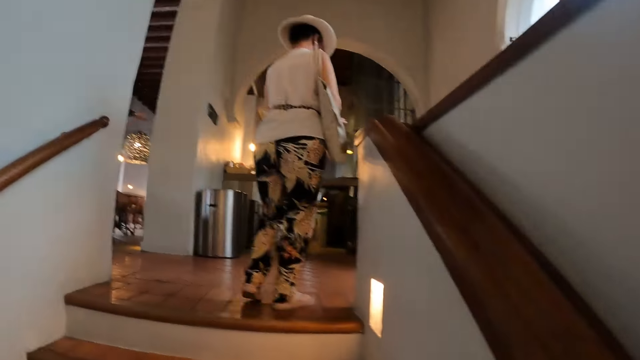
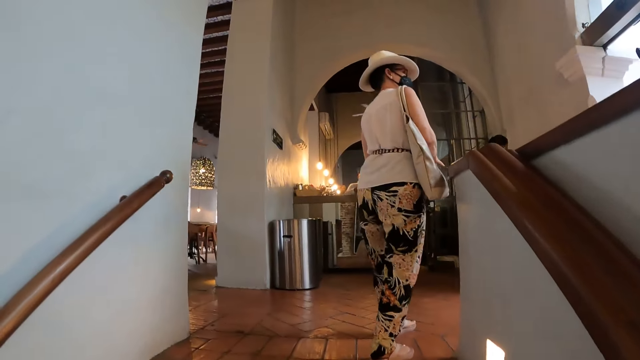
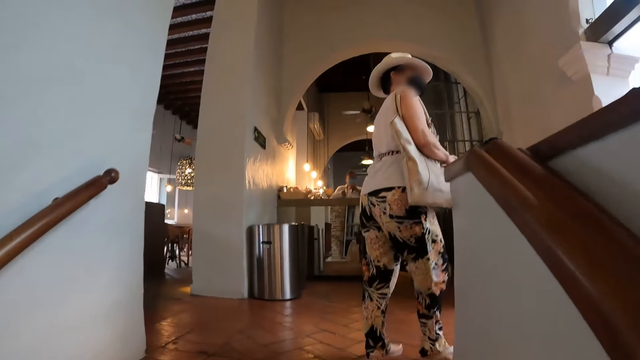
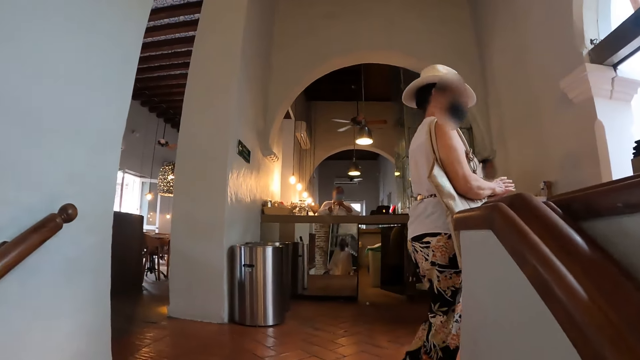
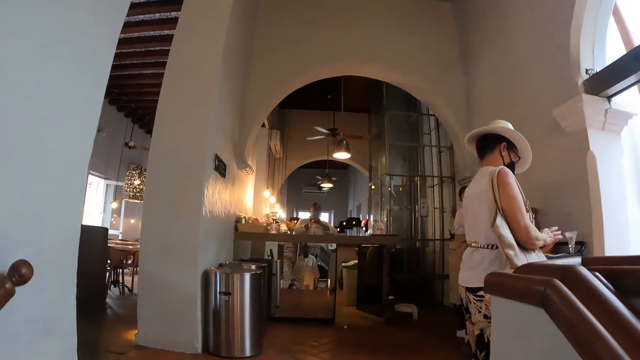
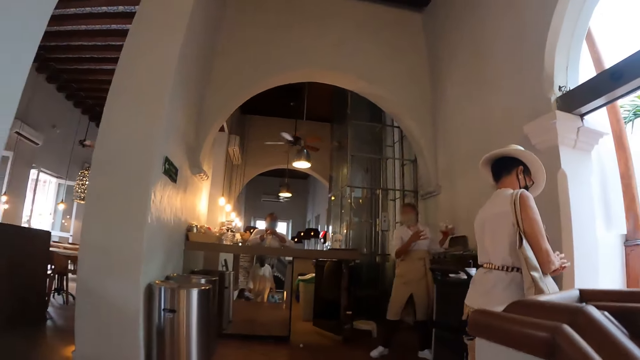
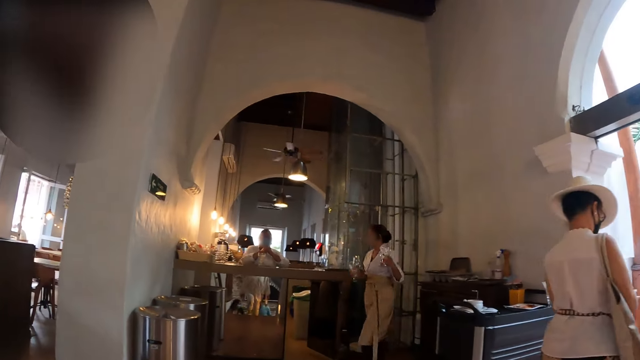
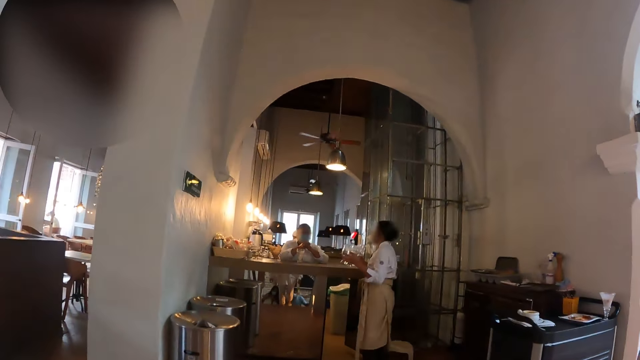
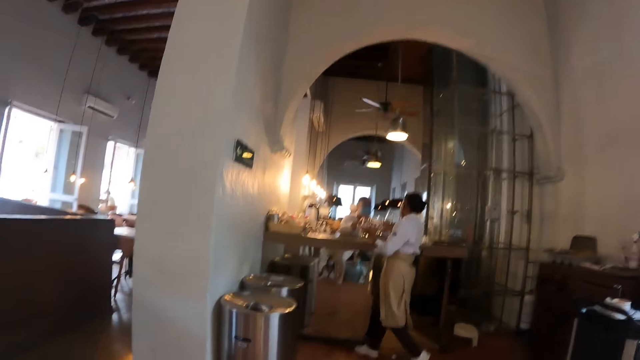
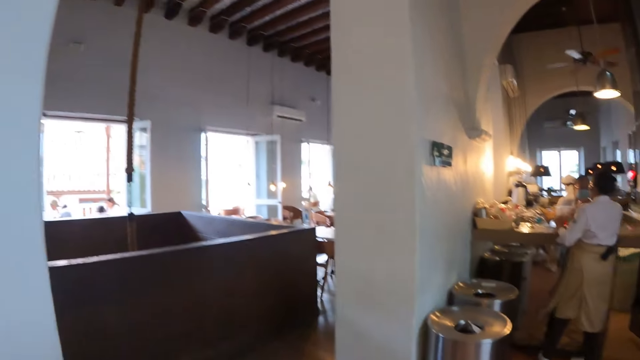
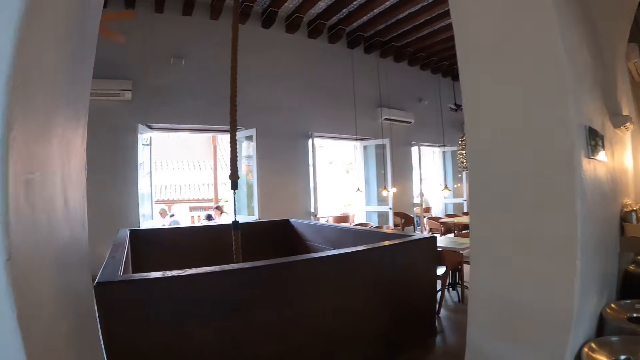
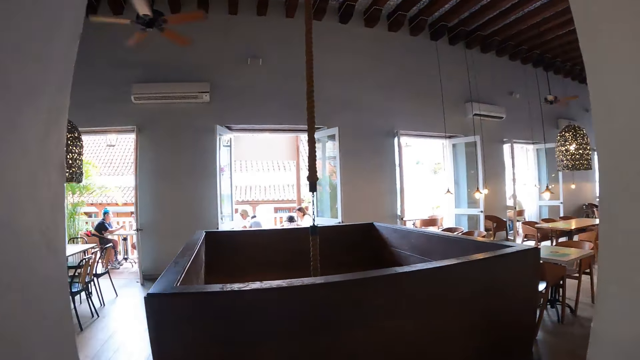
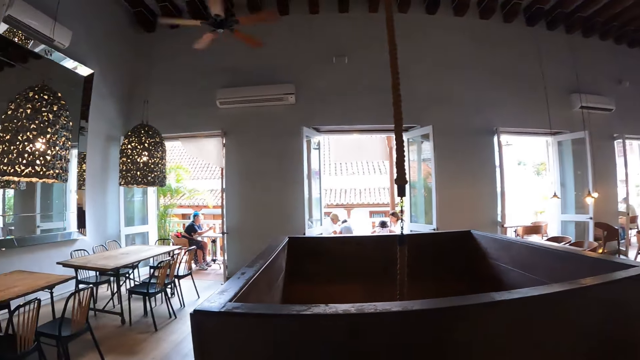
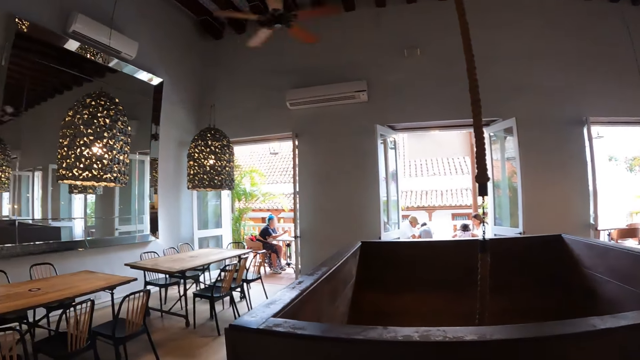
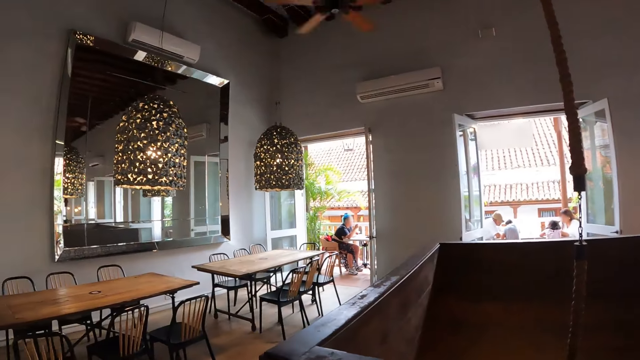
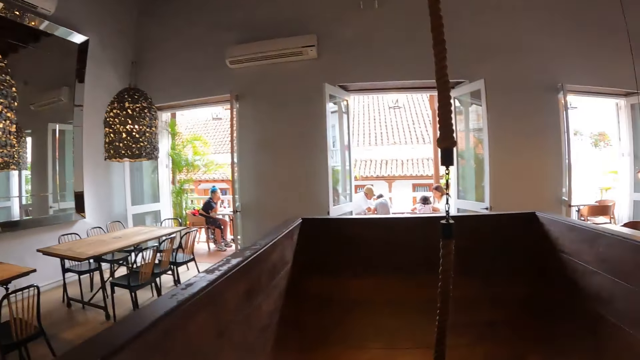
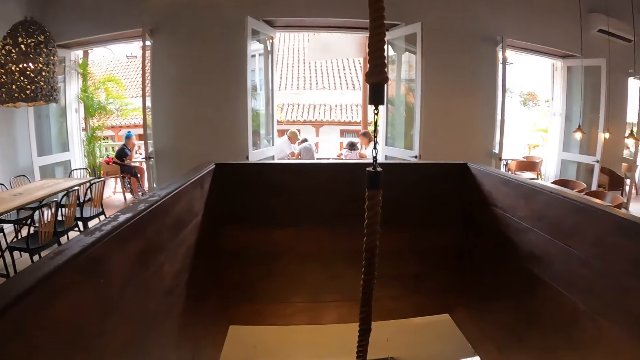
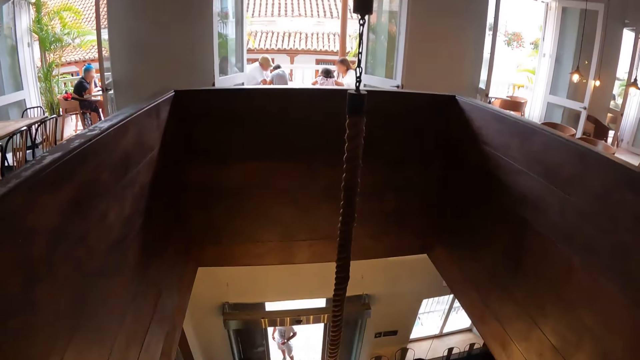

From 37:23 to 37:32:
The camera wearer walks upstairs. They walk around. They look around.

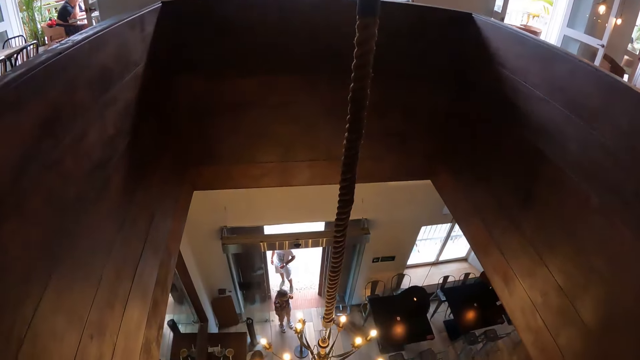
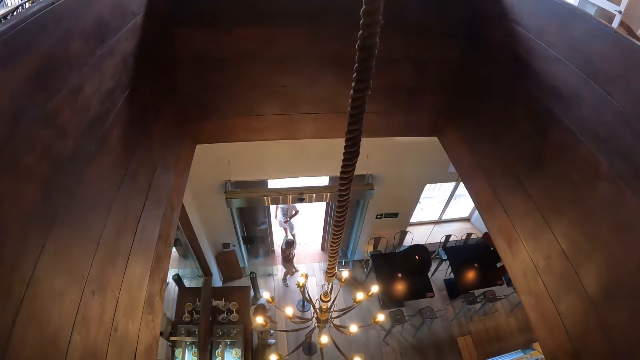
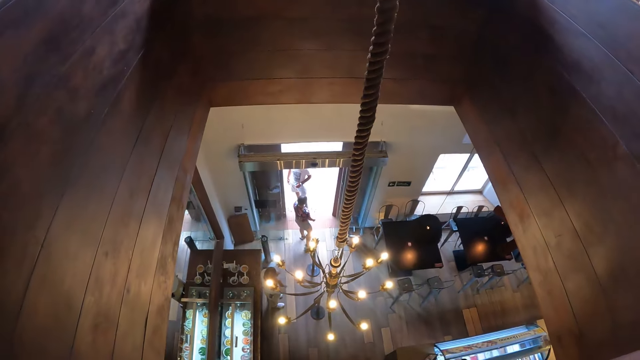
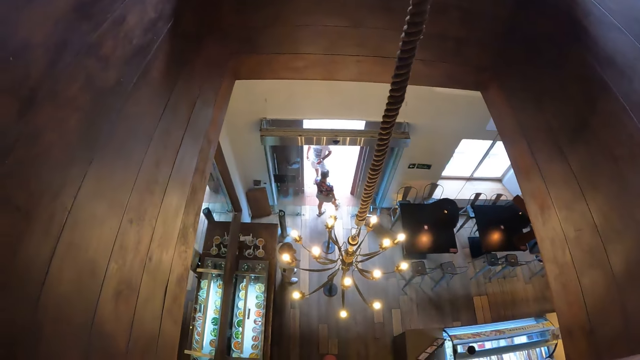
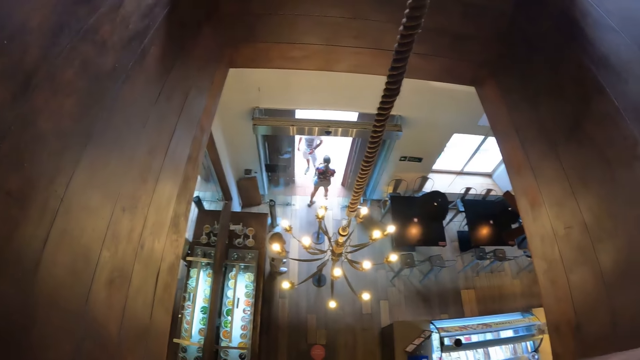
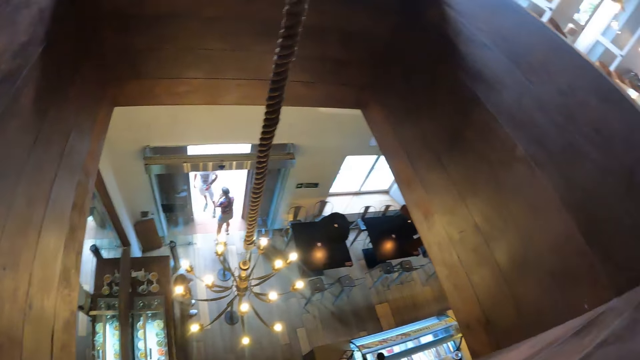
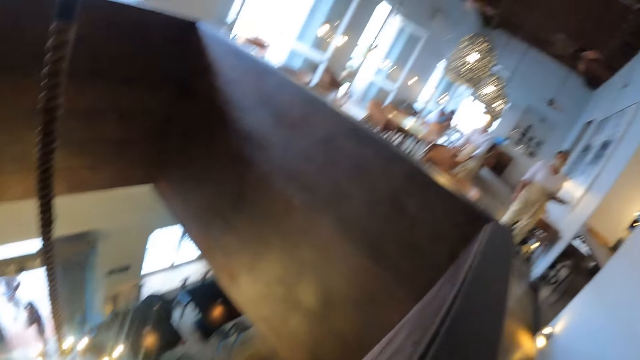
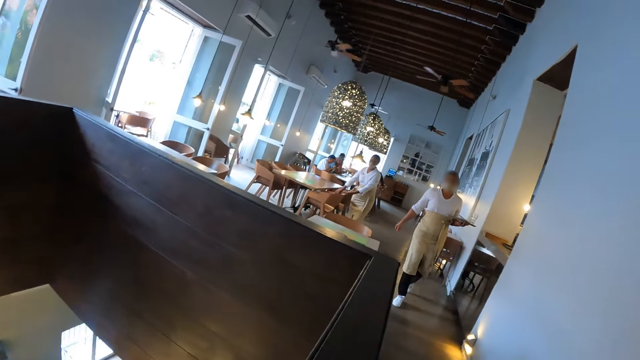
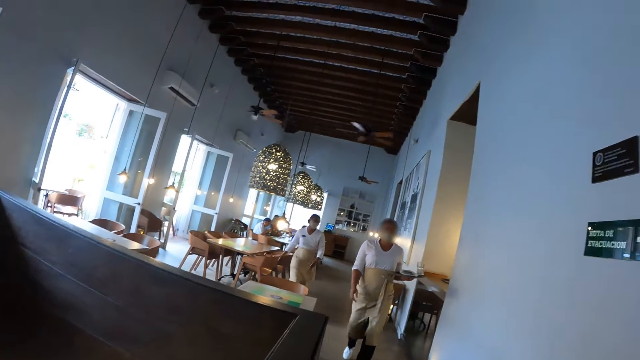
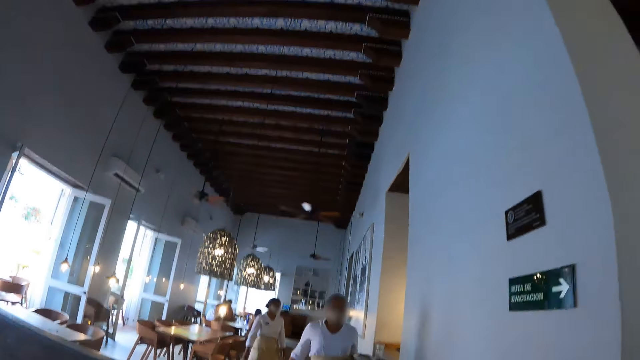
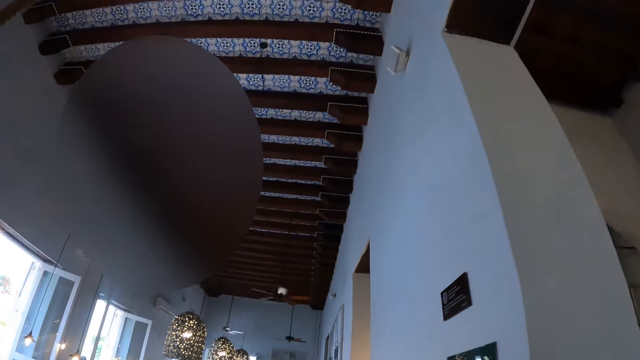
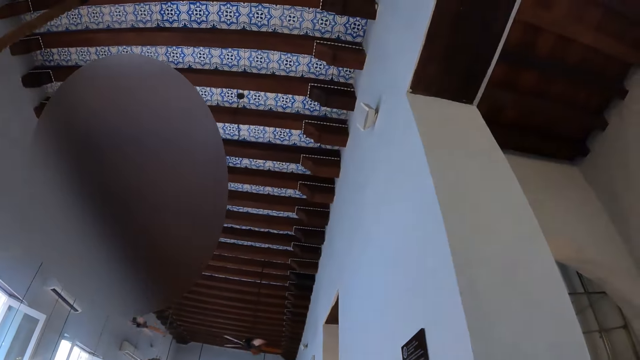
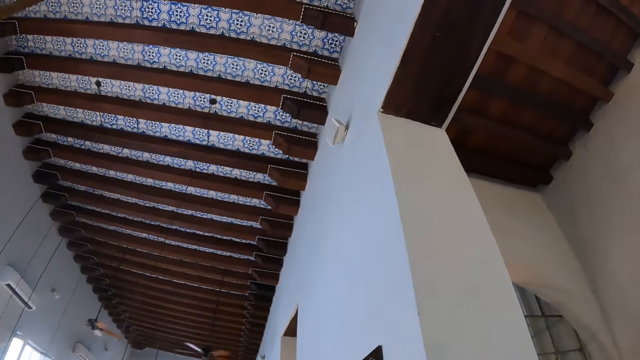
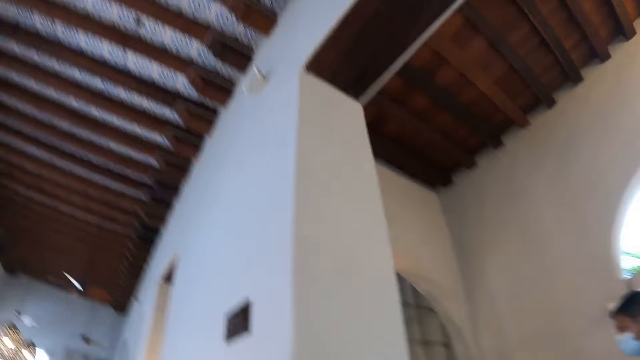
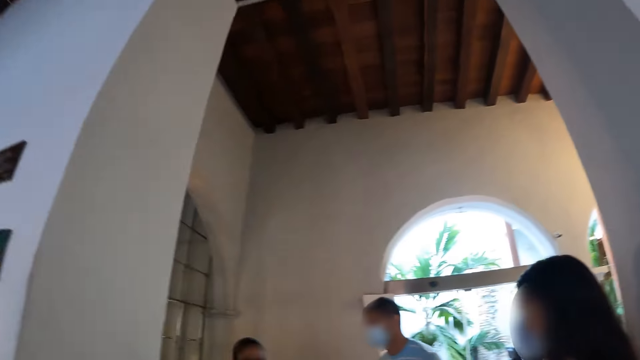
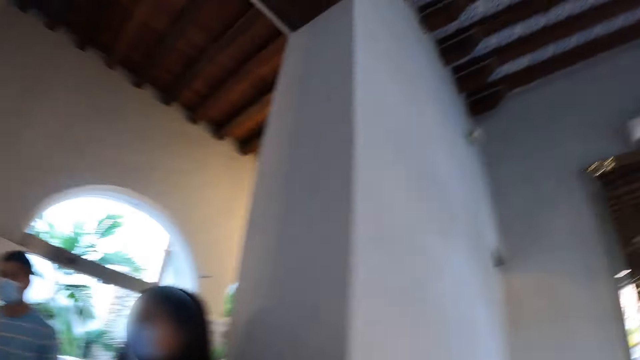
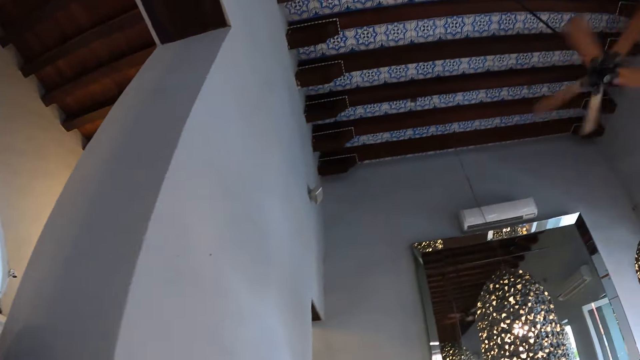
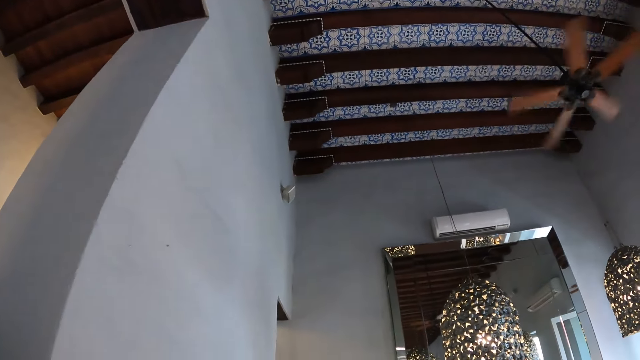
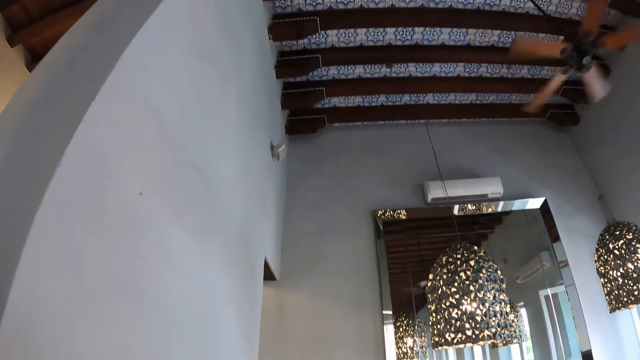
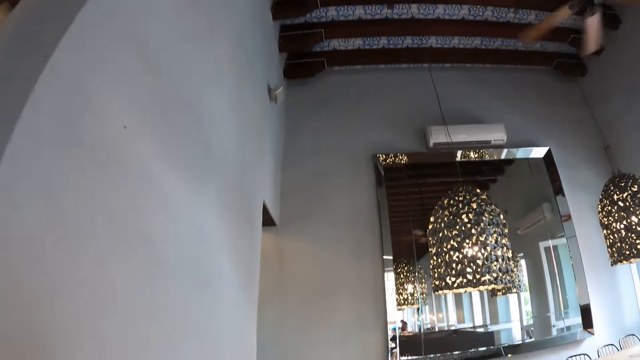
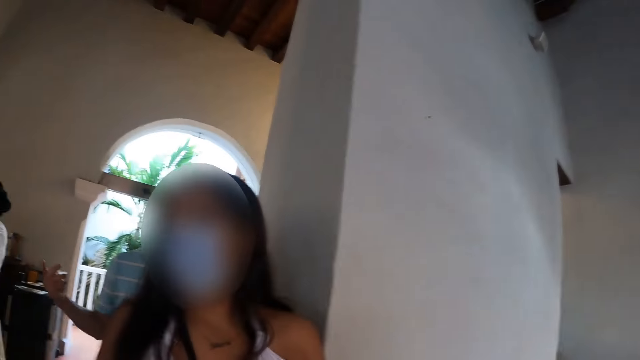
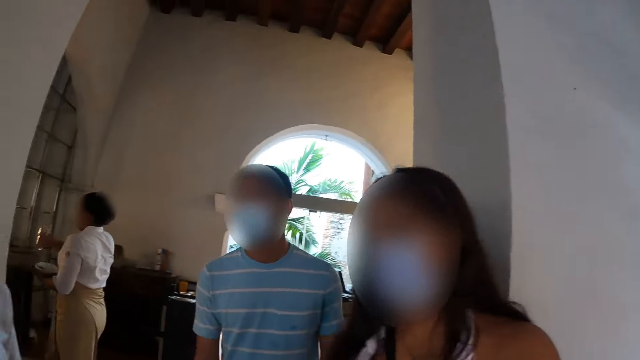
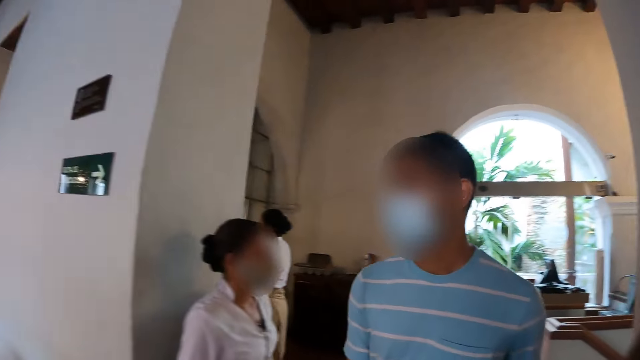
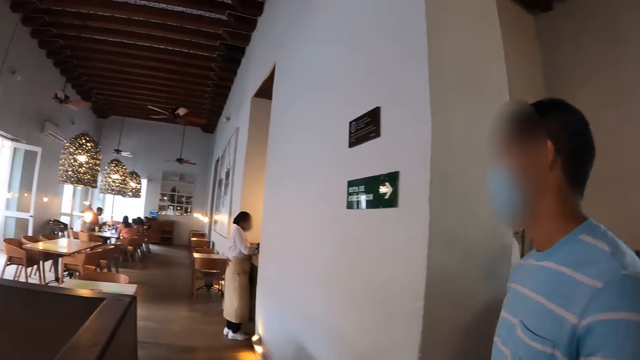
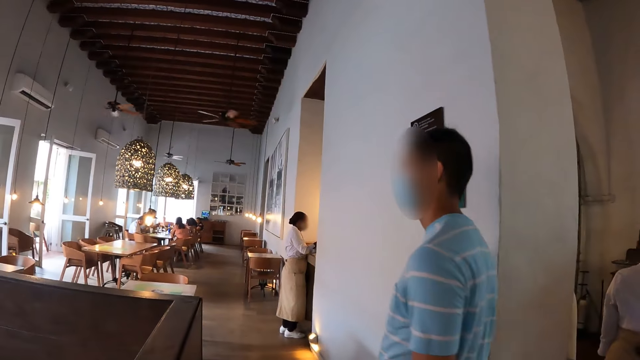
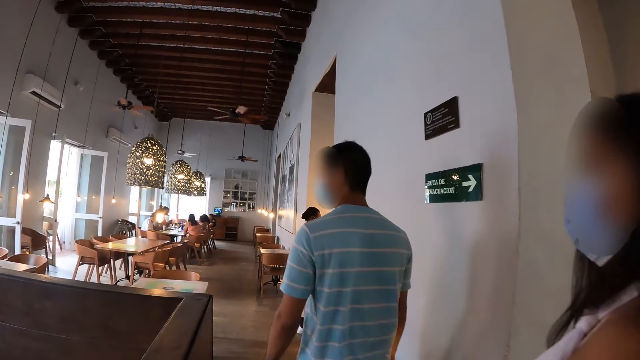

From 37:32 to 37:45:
The camera wearer looks downstairs through the balcony. They look around the restaurant. They look up. They look around.
